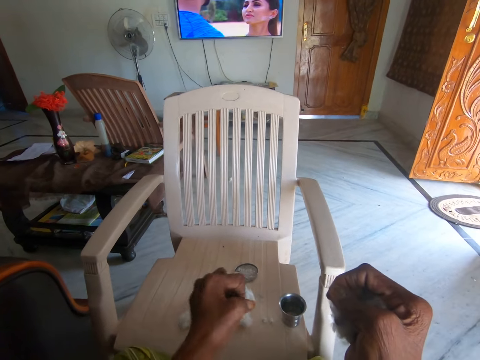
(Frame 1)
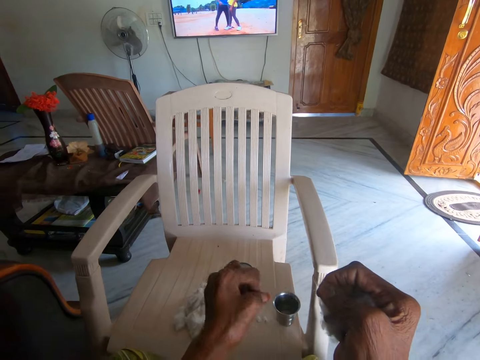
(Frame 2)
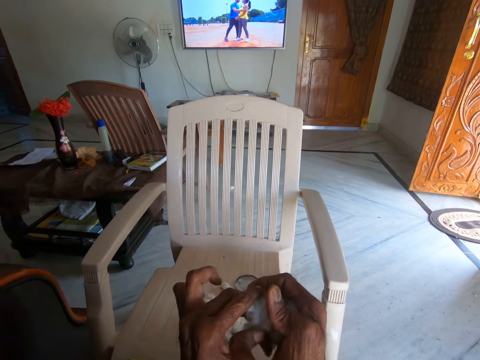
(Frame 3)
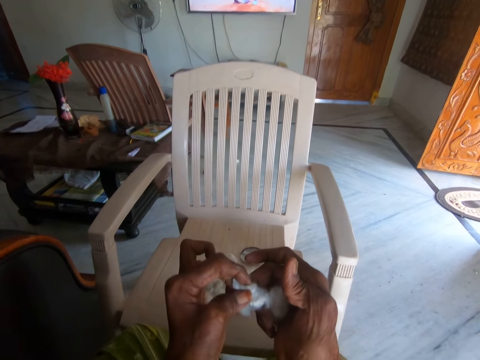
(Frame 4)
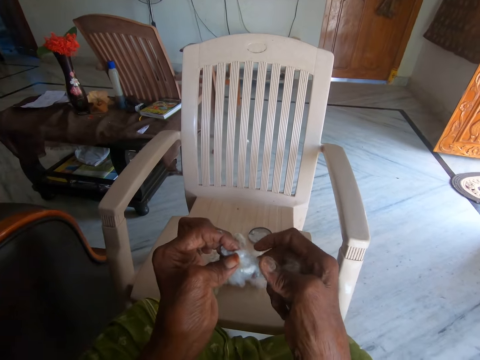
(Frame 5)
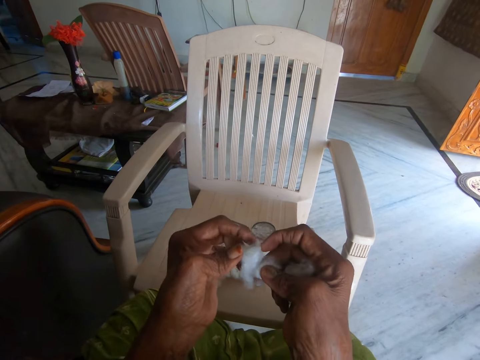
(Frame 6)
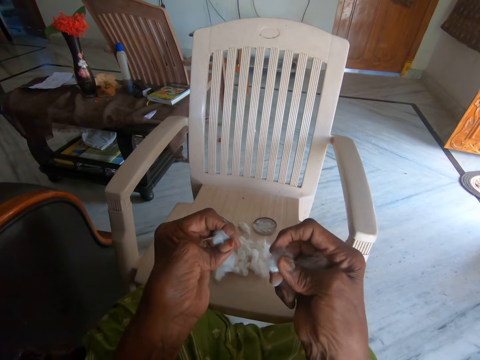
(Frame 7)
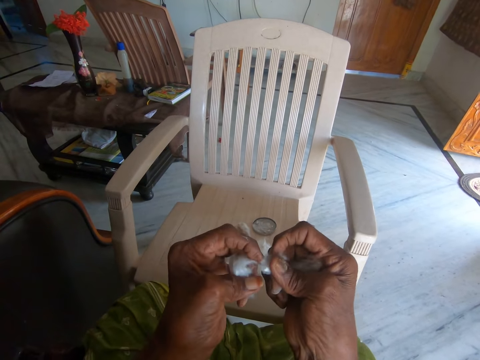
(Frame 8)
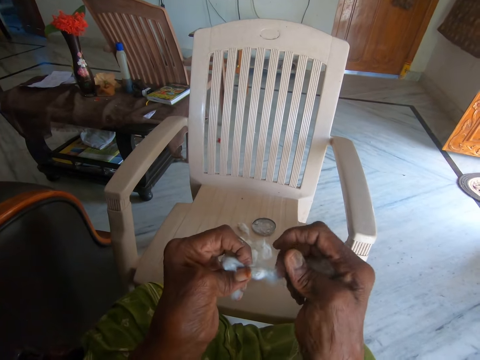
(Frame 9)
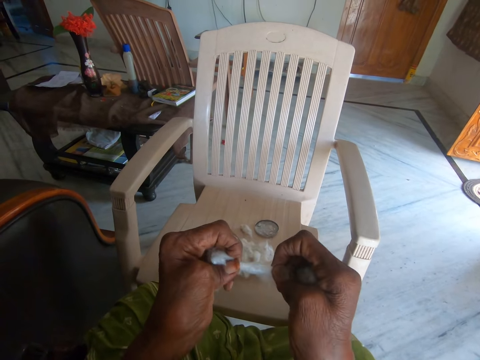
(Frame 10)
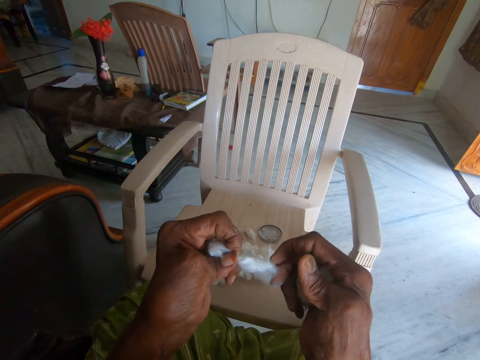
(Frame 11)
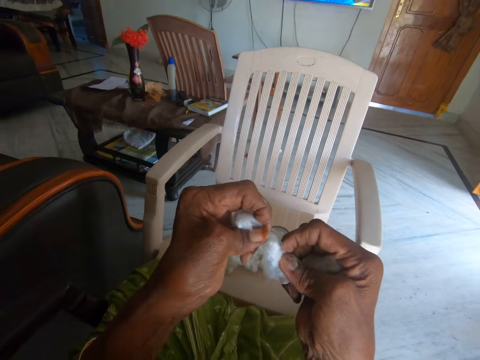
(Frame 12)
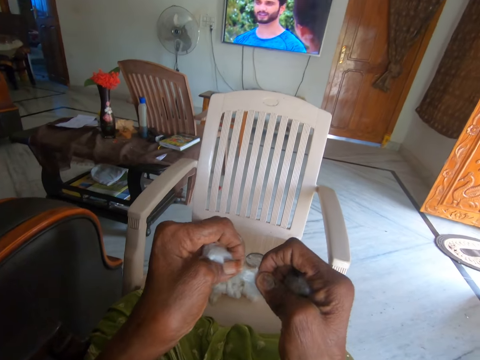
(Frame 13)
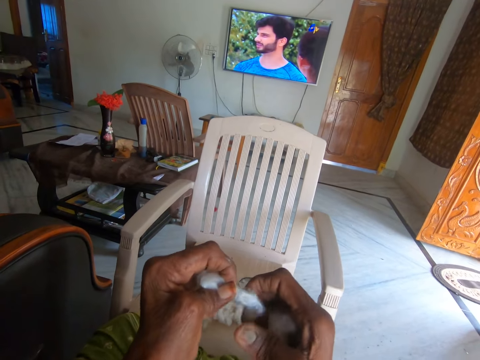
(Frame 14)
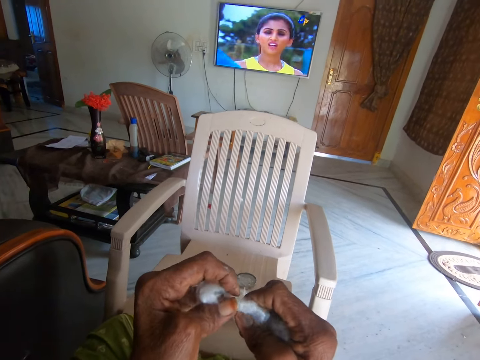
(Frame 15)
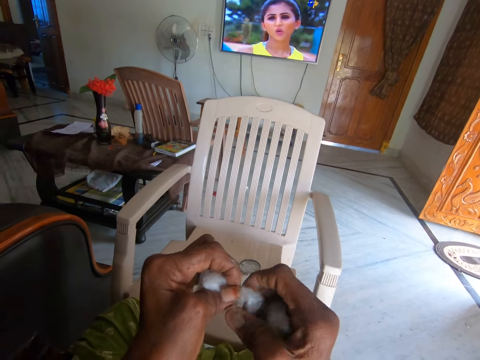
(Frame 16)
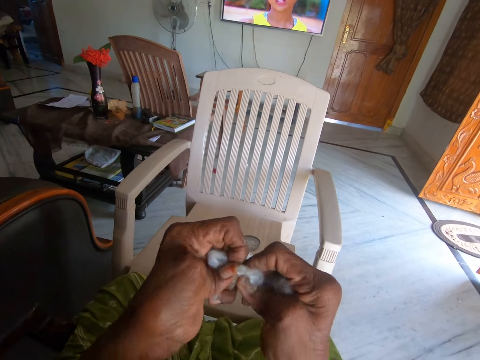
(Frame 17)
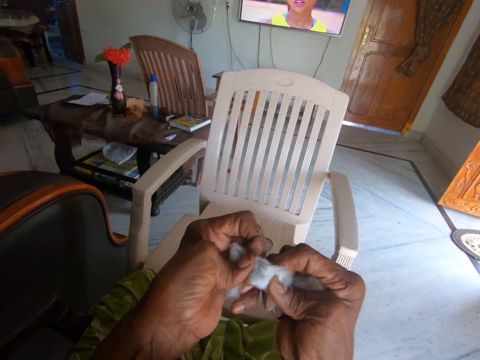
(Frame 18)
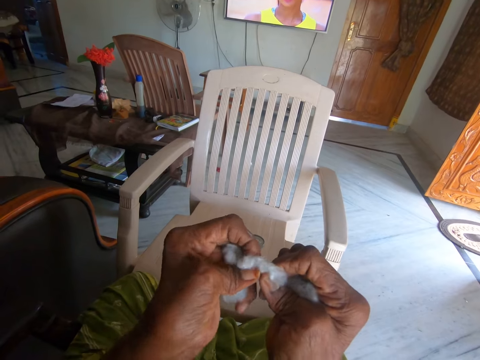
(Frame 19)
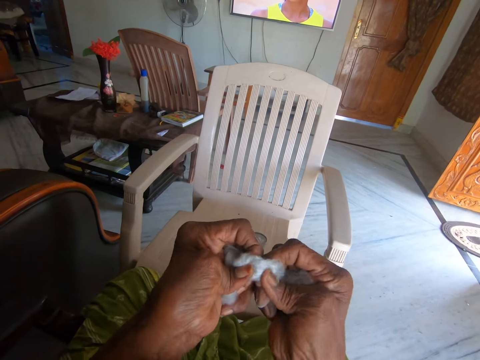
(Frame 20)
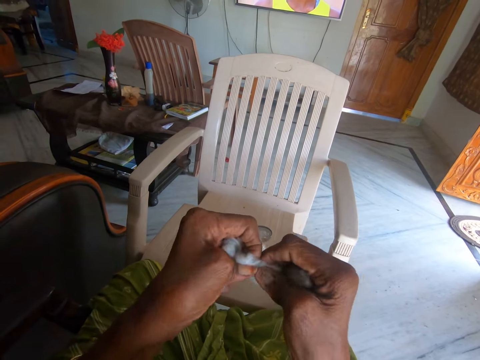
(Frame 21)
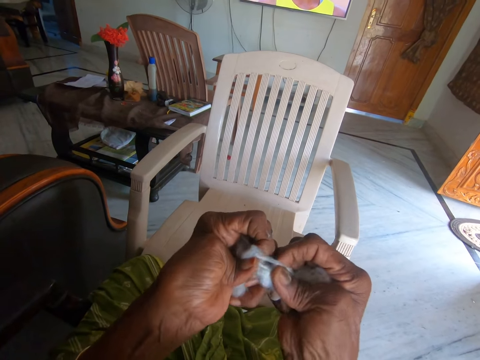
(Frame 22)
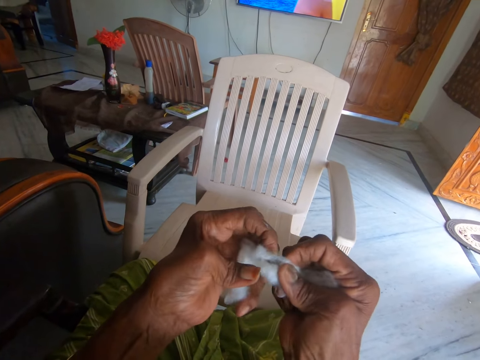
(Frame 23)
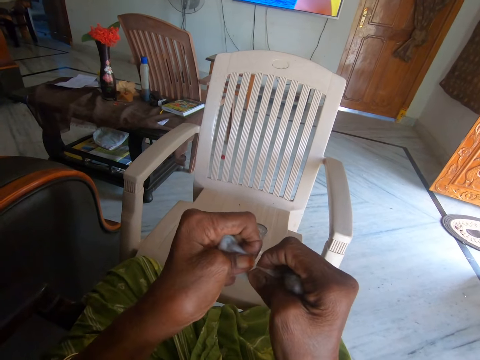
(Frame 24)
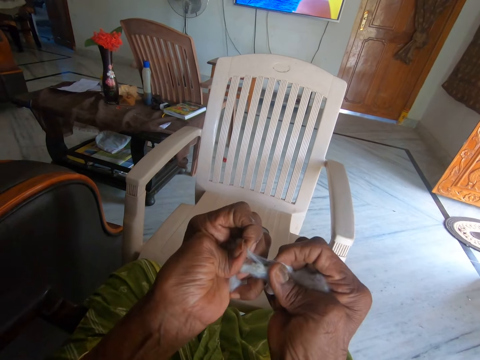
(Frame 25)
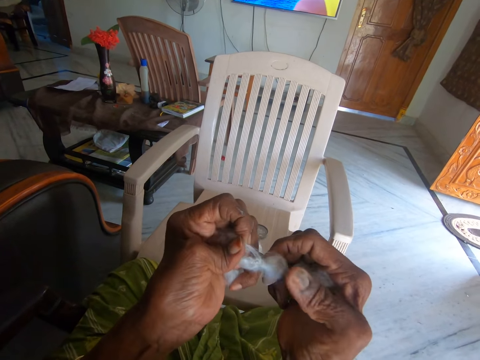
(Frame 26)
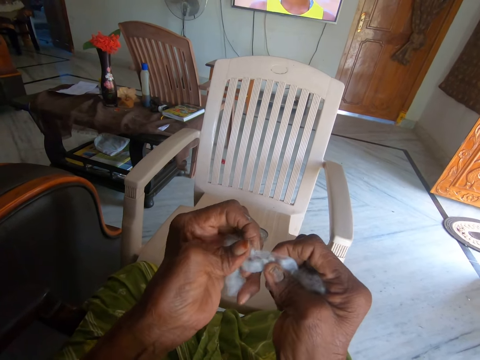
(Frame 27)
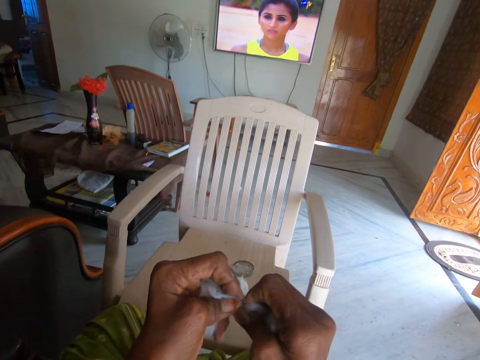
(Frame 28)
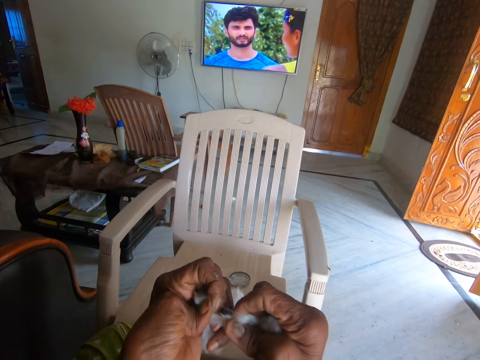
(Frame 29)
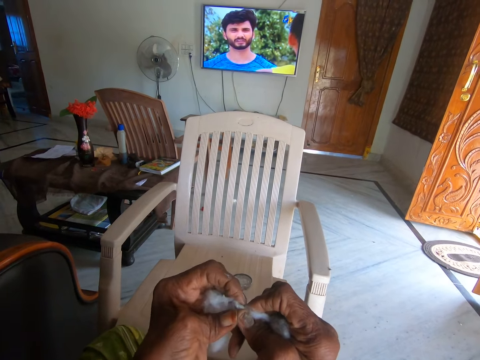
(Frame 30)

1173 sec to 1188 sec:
The camera wearer drops another part of the other cotton on the chair with her left hand. She separates the other cotton with her hands. She separates it again.

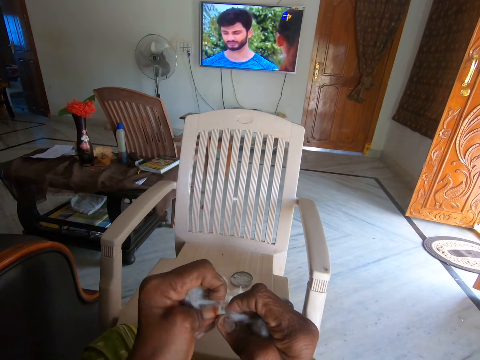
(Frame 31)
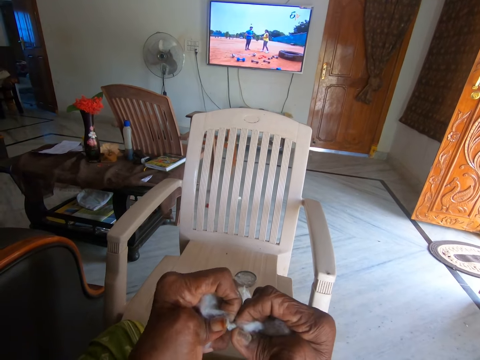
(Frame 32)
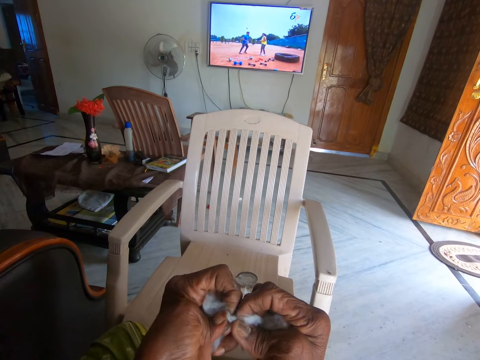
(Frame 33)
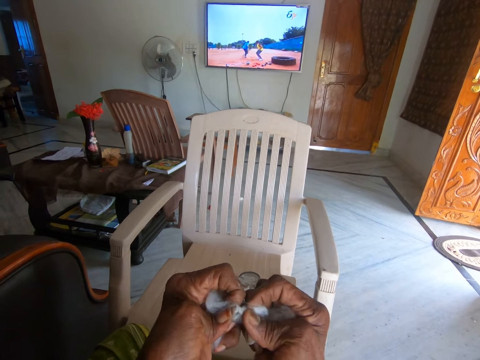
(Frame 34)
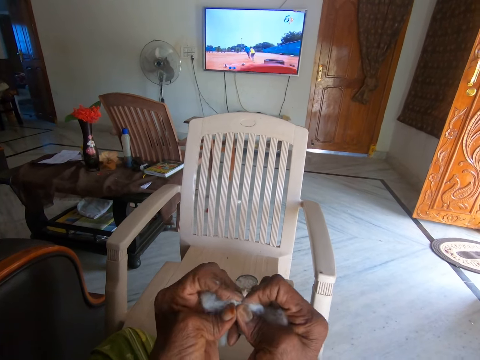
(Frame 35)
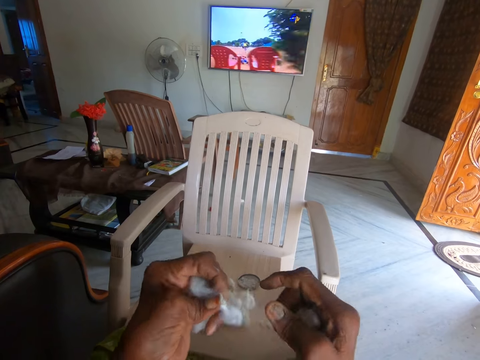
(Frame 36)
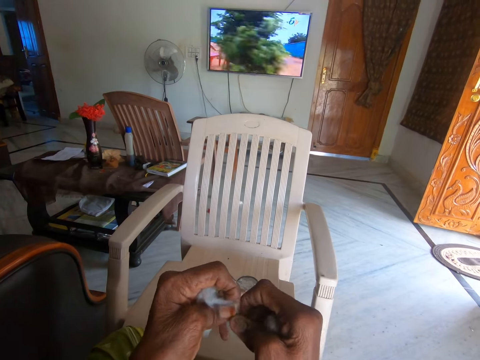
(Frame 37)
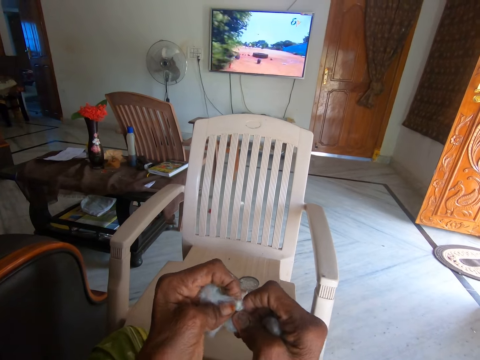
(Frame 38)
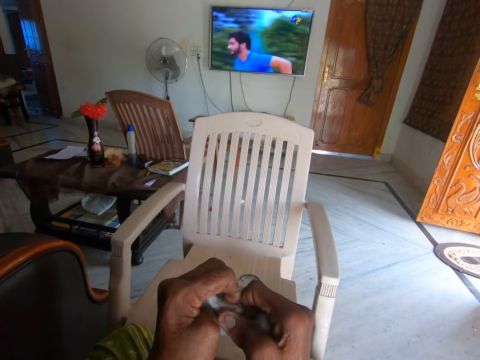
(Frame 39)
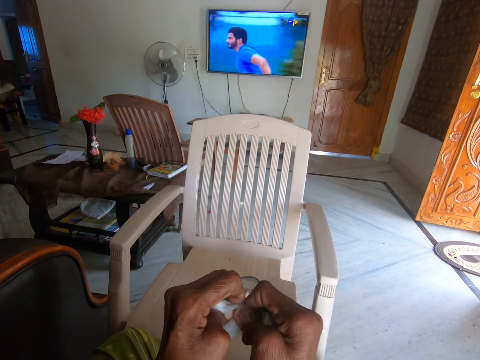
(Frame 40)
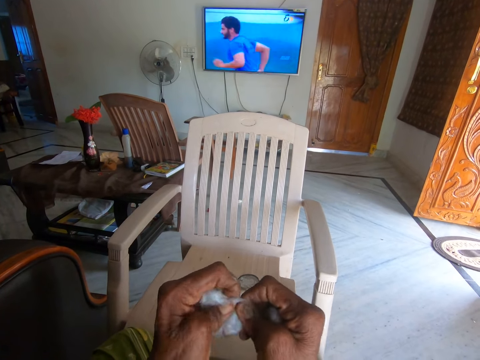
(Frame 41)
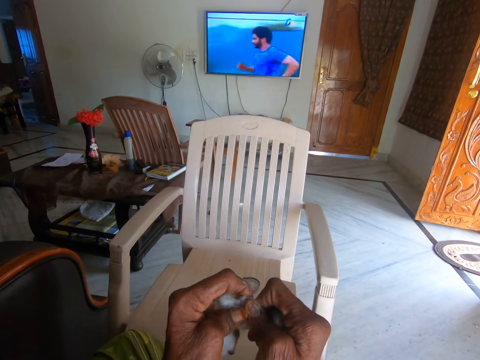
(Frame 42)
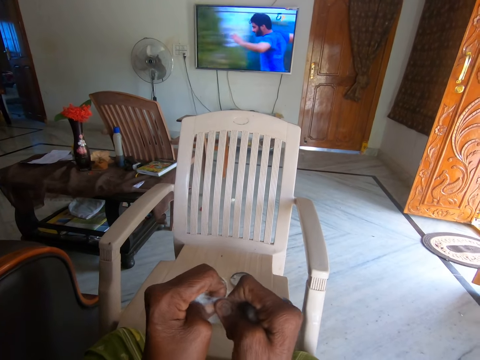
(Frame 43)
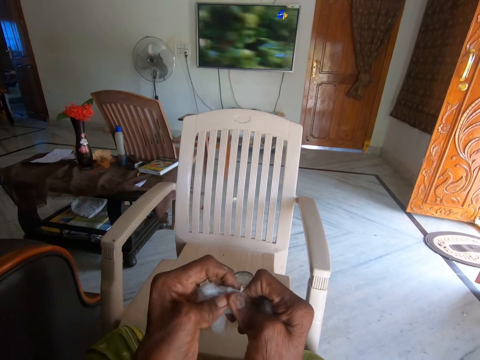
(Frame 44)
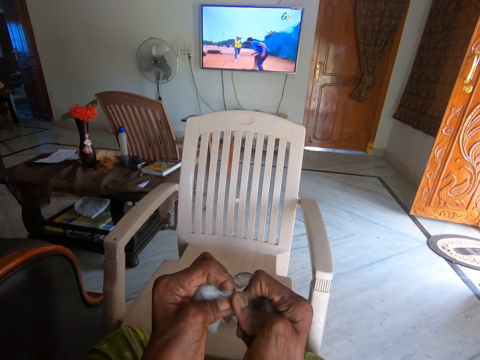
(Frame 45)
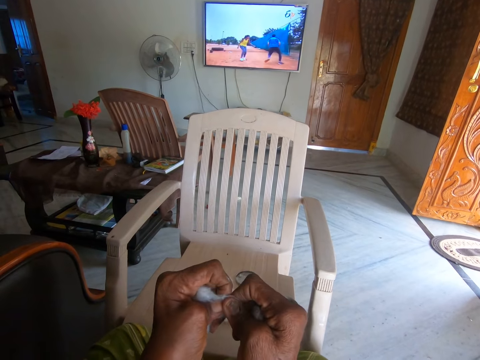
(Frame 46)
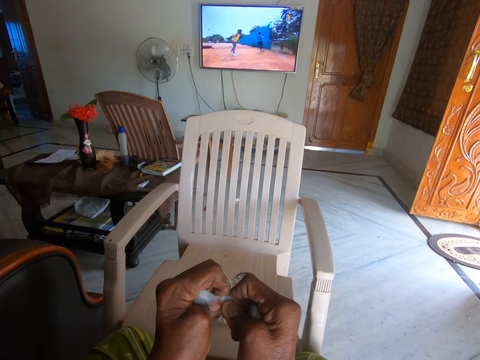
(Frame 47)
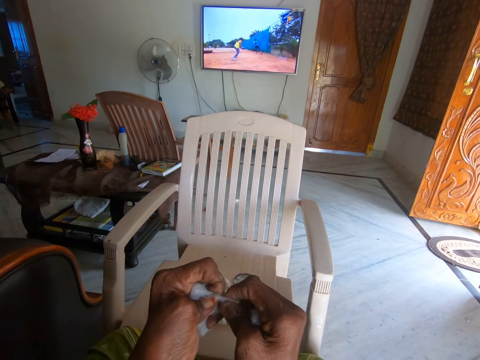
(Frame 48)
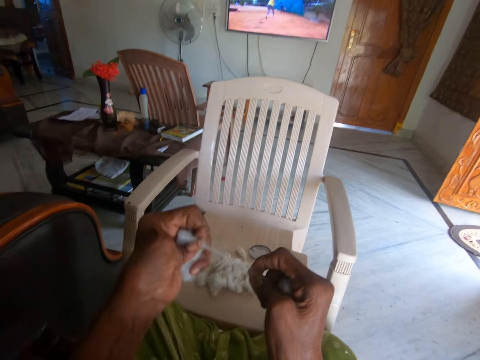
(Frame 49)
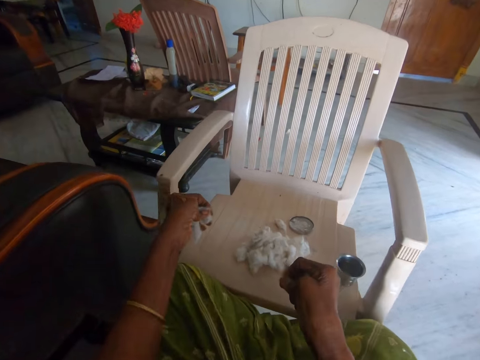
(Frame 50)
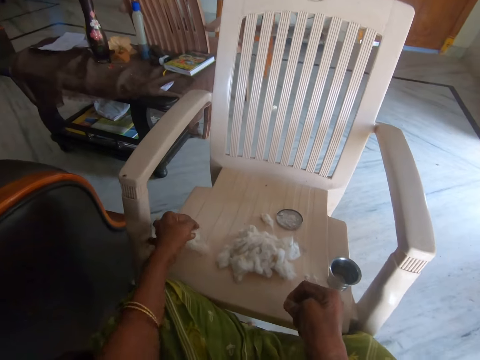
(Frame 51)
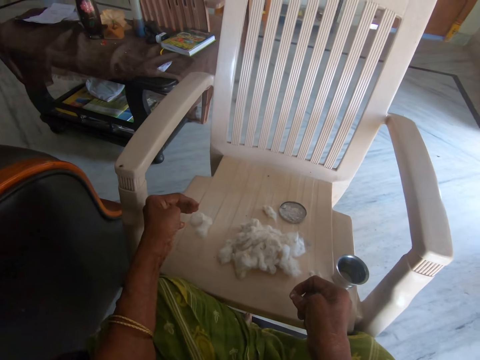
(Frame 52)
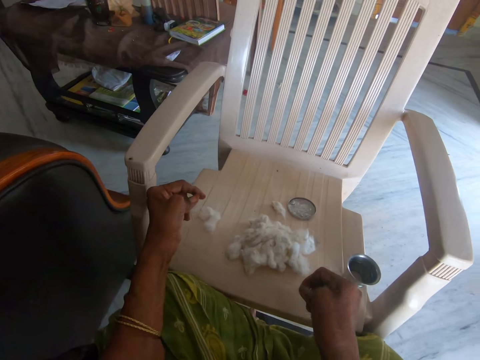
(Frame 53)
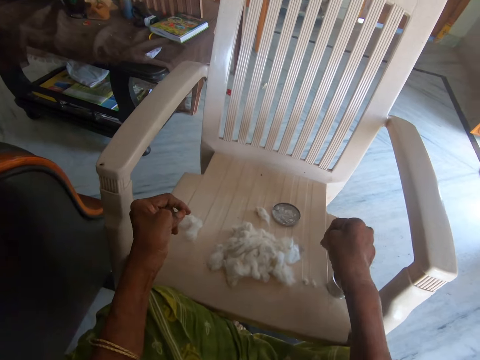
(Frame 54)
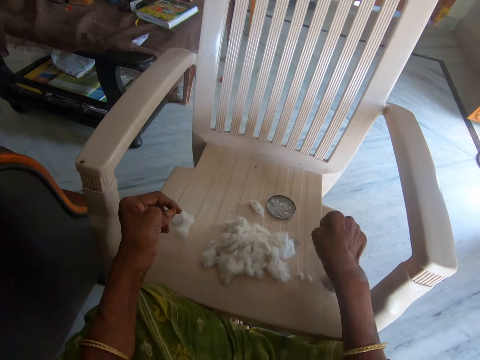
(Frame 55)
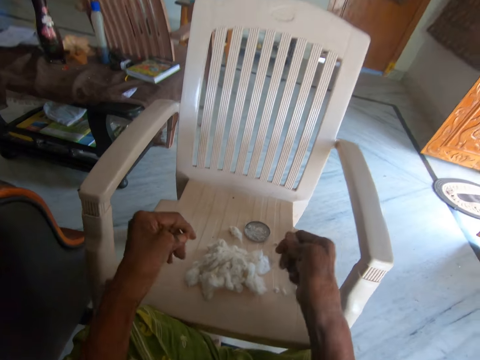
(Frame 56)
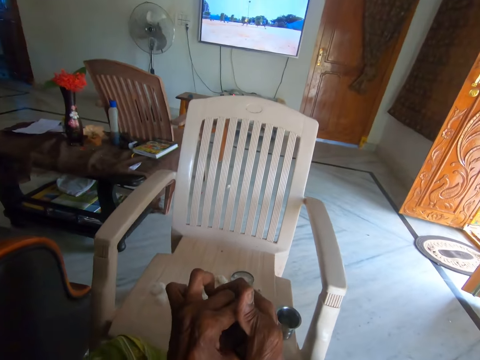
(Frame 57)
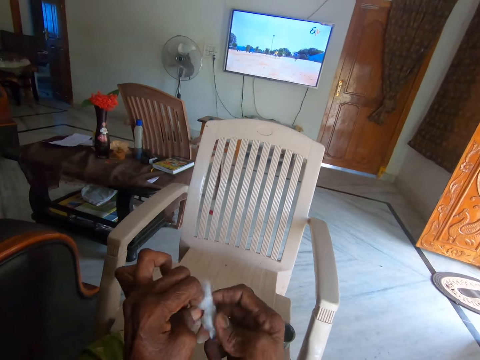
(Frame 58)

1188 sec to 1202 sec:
The camera wearer drops the separated cotton on the plastic chair with her left hand. She drops another part of the other cotton on the chair with her right hand.
